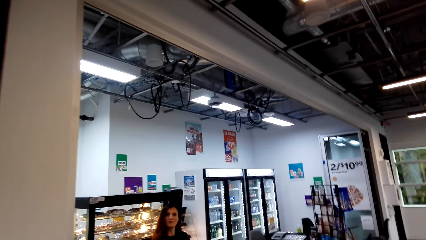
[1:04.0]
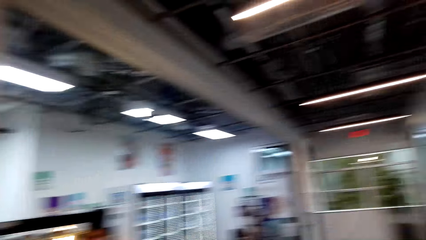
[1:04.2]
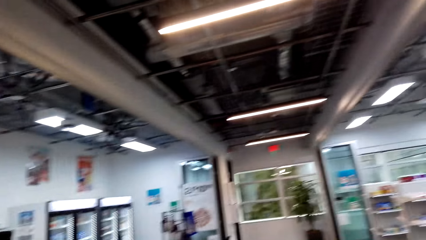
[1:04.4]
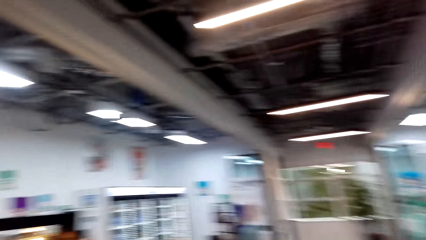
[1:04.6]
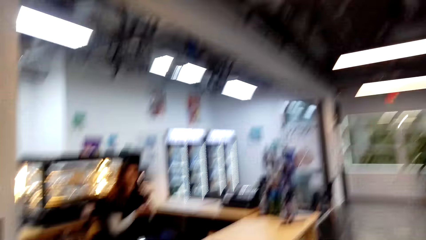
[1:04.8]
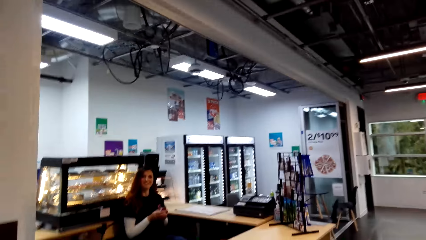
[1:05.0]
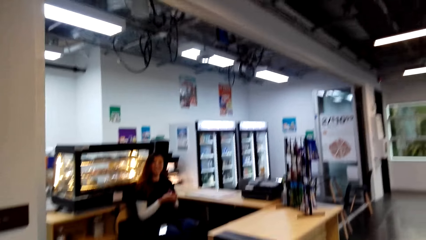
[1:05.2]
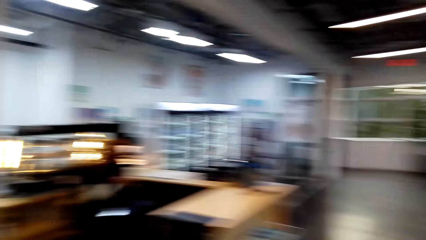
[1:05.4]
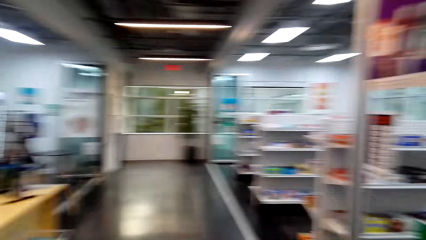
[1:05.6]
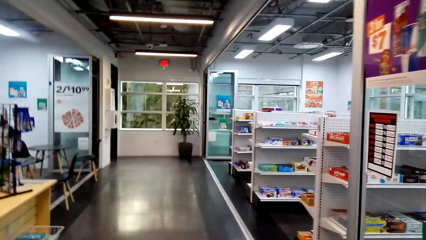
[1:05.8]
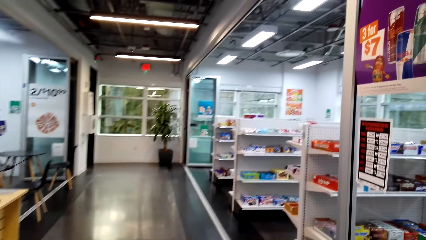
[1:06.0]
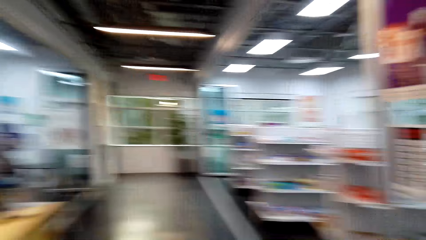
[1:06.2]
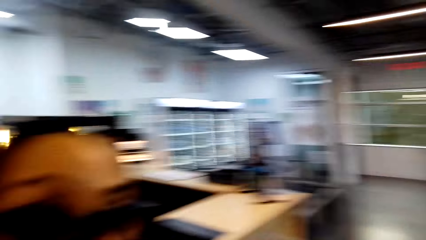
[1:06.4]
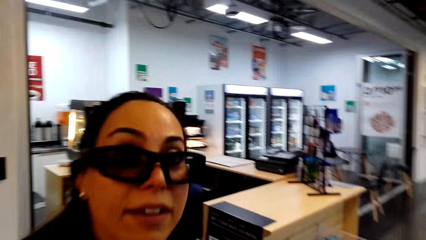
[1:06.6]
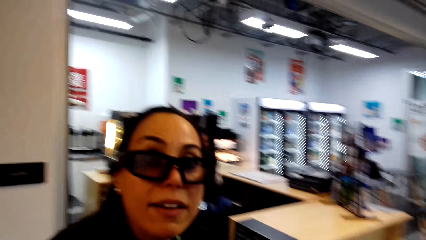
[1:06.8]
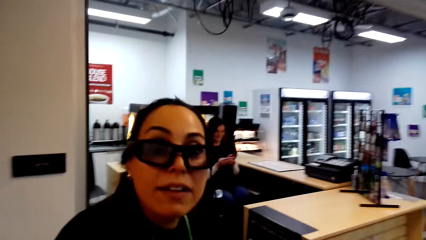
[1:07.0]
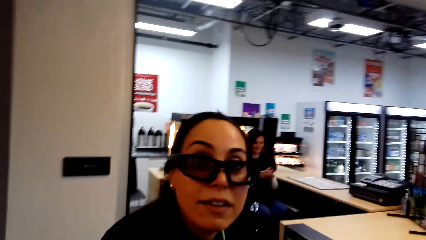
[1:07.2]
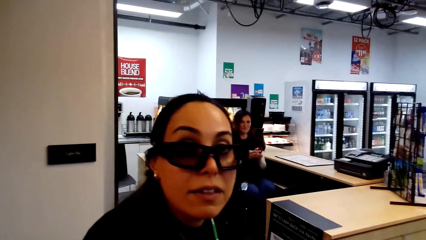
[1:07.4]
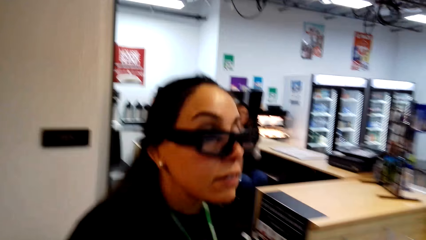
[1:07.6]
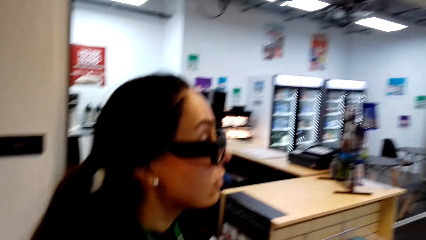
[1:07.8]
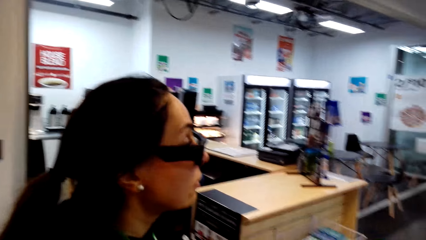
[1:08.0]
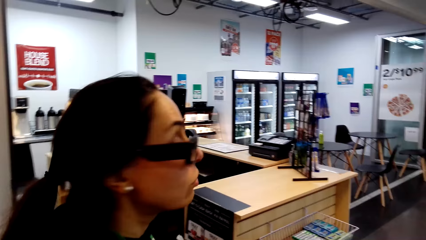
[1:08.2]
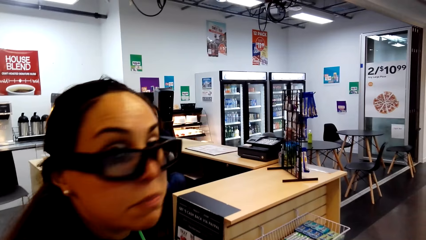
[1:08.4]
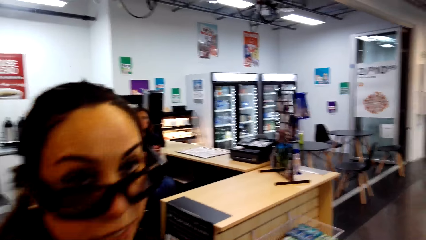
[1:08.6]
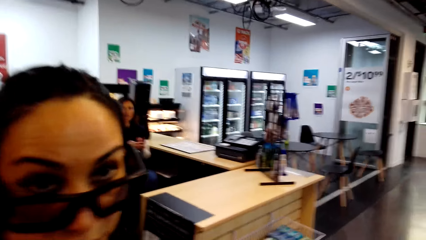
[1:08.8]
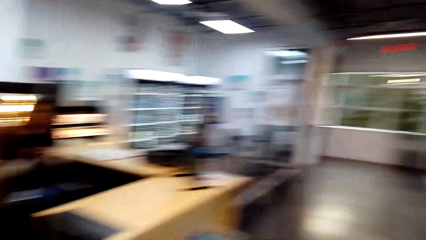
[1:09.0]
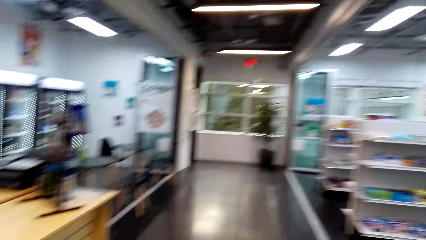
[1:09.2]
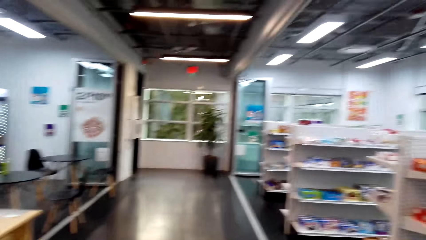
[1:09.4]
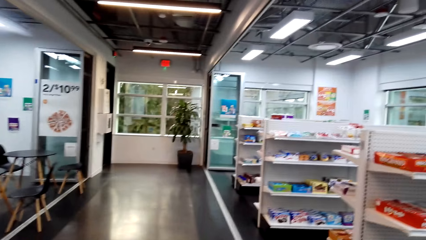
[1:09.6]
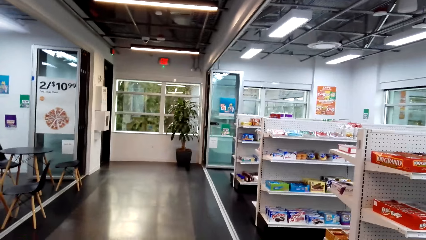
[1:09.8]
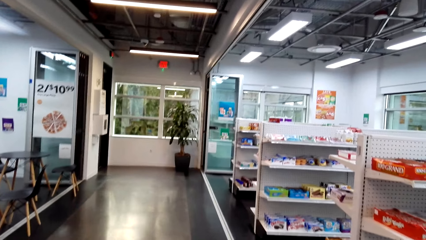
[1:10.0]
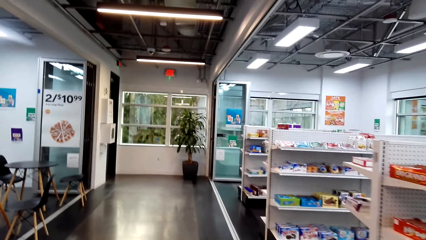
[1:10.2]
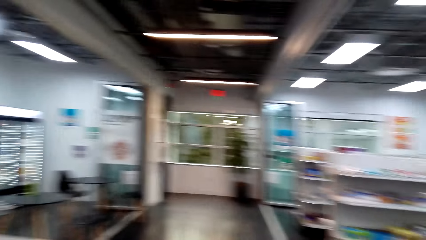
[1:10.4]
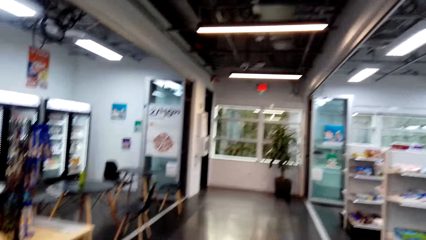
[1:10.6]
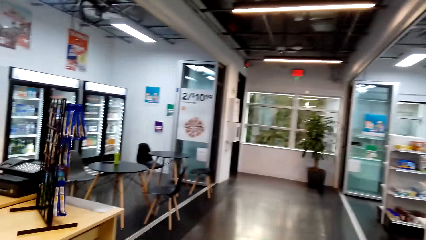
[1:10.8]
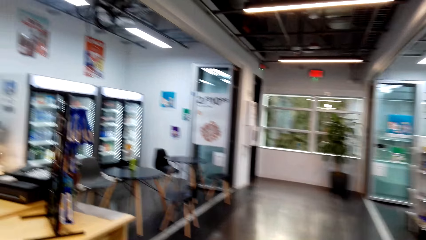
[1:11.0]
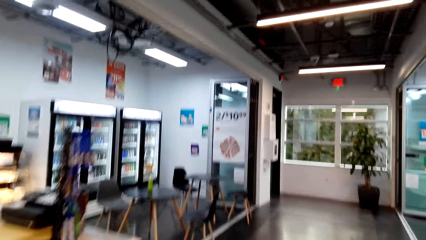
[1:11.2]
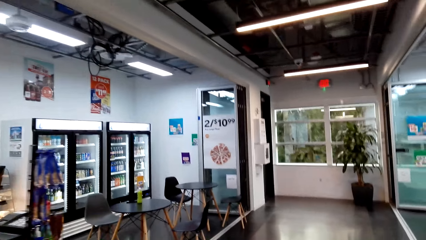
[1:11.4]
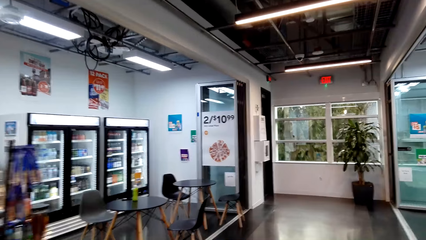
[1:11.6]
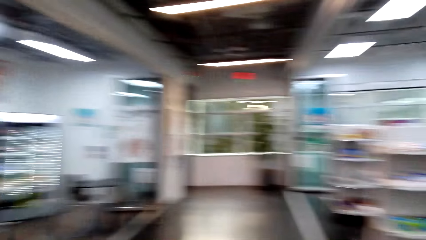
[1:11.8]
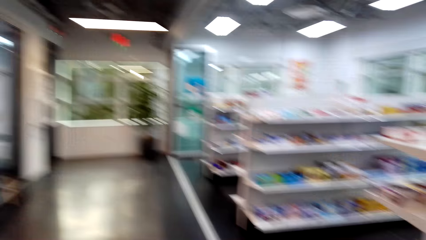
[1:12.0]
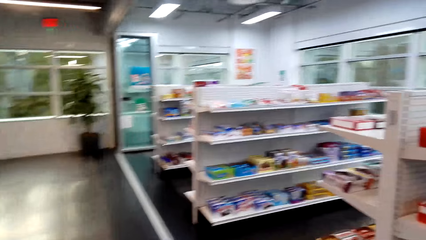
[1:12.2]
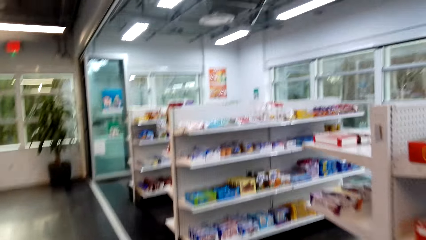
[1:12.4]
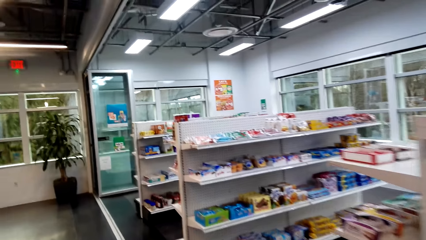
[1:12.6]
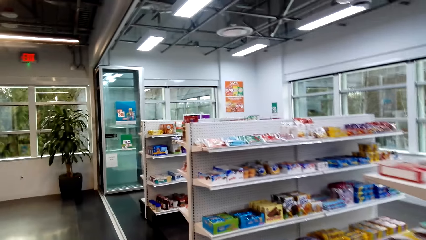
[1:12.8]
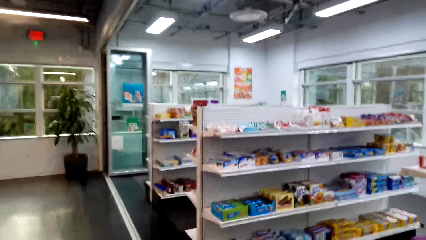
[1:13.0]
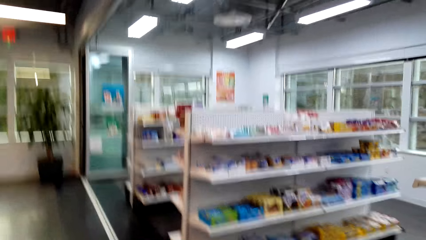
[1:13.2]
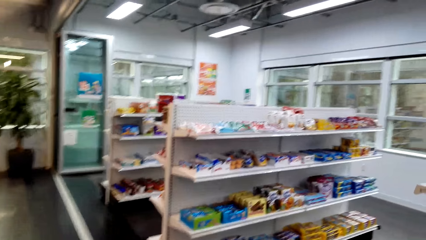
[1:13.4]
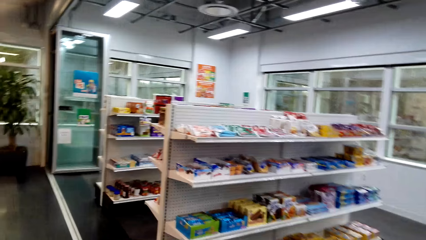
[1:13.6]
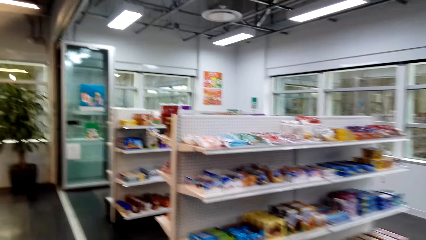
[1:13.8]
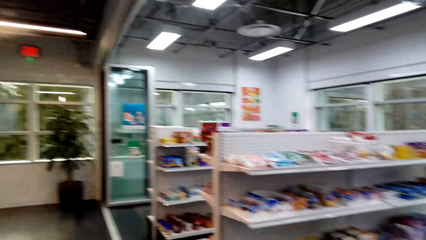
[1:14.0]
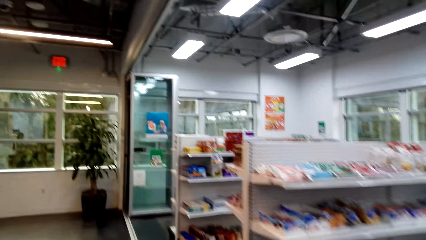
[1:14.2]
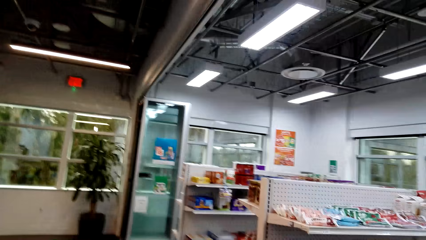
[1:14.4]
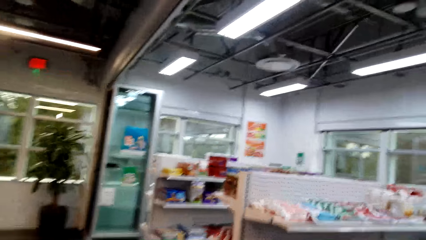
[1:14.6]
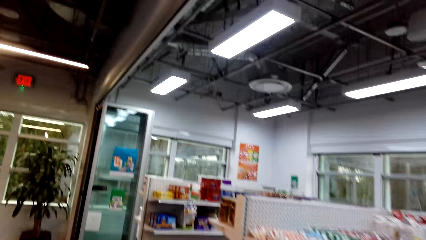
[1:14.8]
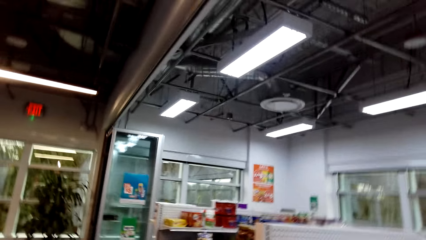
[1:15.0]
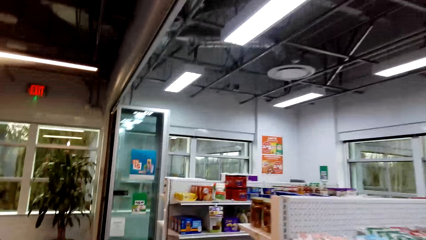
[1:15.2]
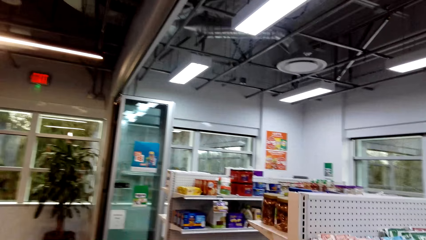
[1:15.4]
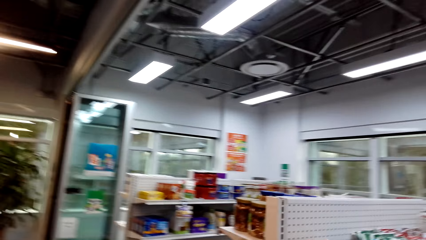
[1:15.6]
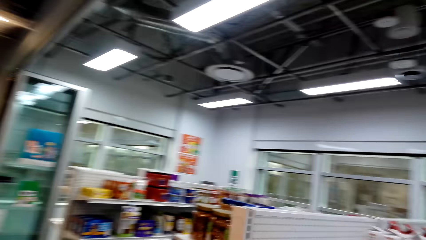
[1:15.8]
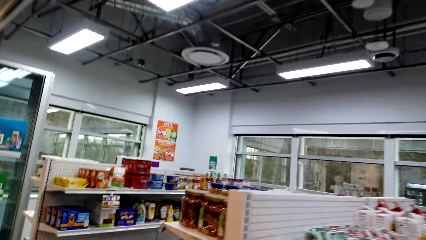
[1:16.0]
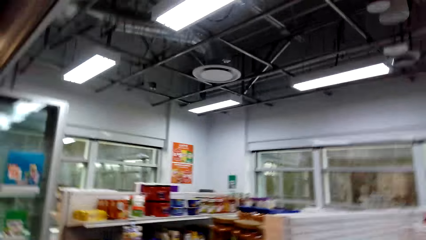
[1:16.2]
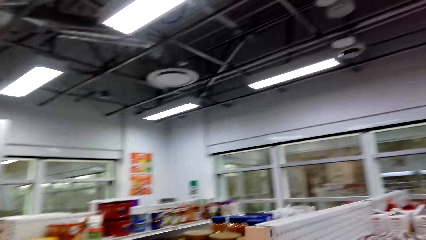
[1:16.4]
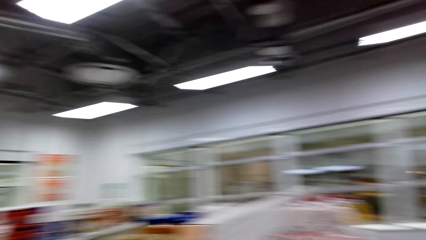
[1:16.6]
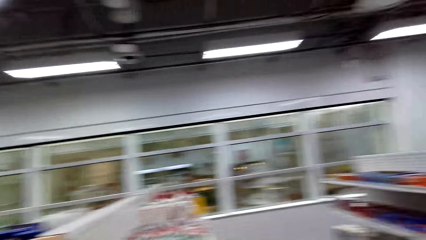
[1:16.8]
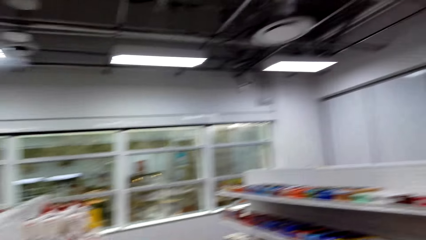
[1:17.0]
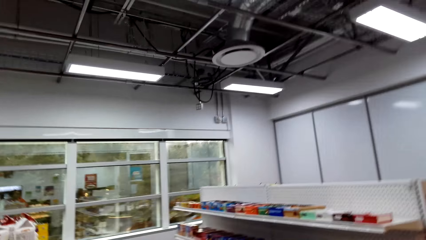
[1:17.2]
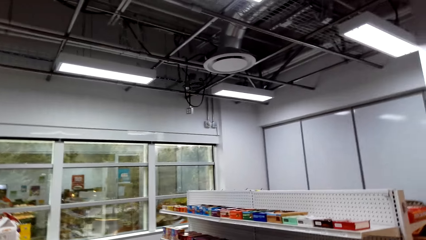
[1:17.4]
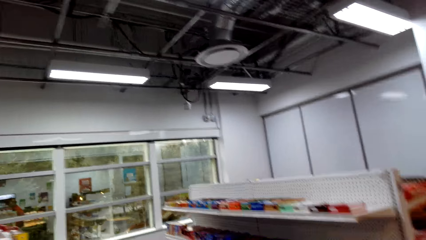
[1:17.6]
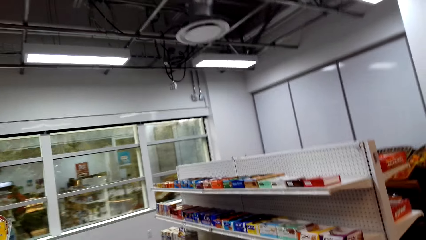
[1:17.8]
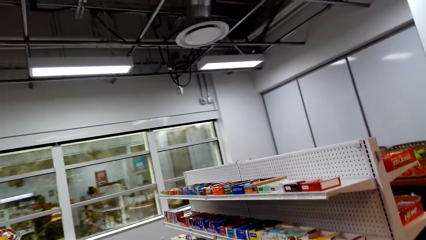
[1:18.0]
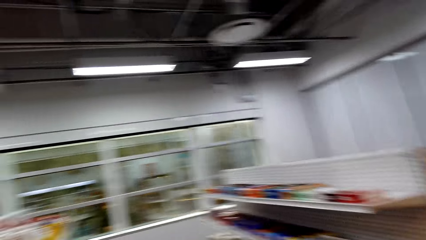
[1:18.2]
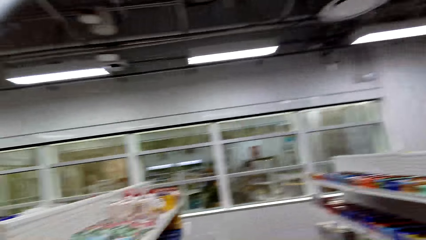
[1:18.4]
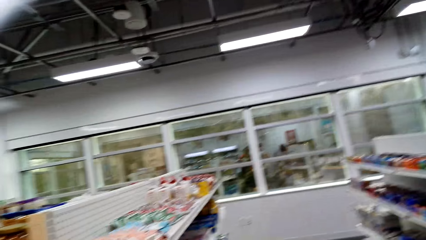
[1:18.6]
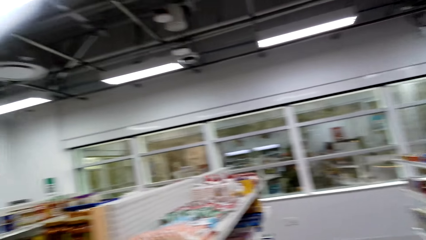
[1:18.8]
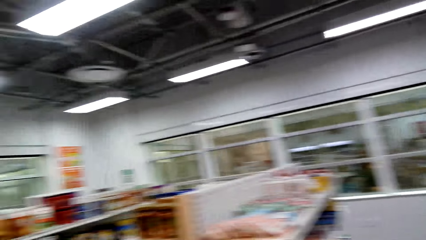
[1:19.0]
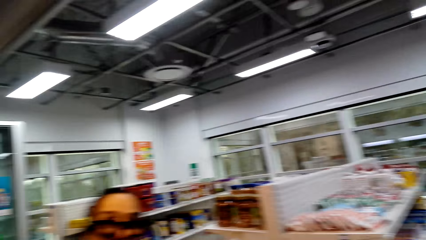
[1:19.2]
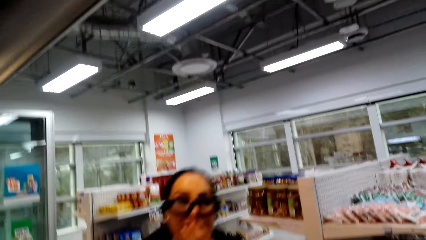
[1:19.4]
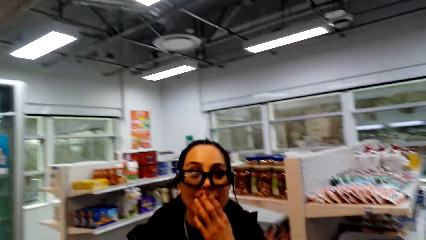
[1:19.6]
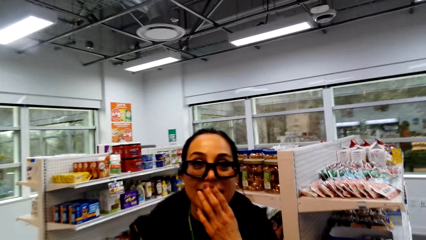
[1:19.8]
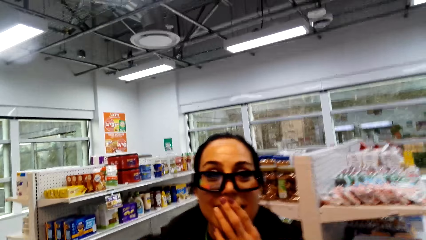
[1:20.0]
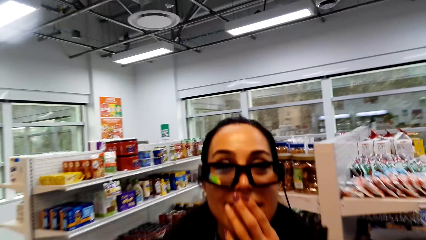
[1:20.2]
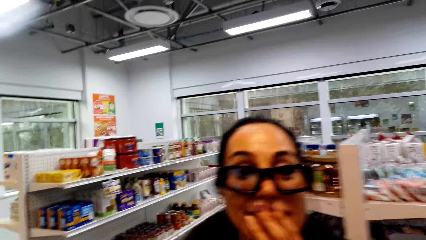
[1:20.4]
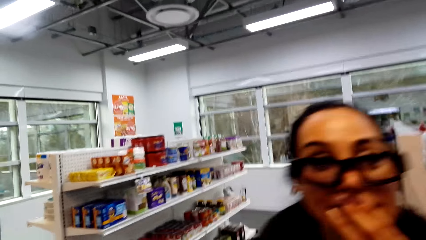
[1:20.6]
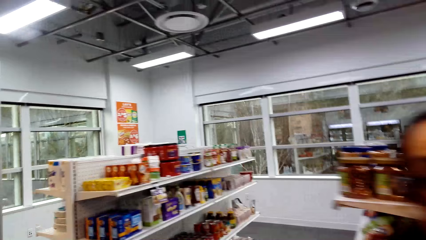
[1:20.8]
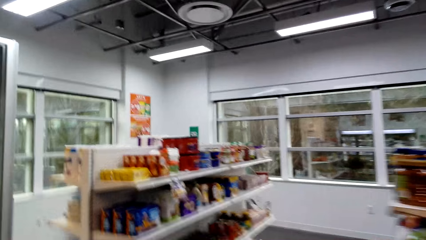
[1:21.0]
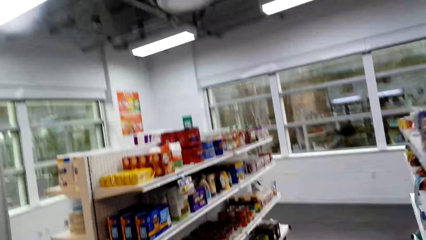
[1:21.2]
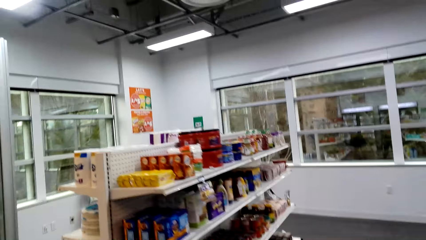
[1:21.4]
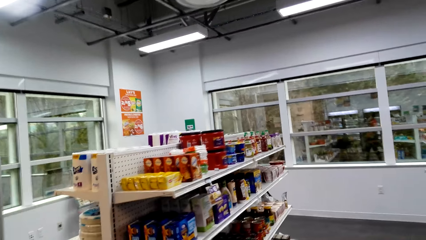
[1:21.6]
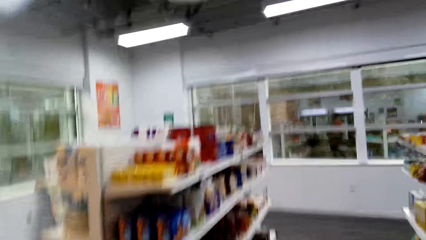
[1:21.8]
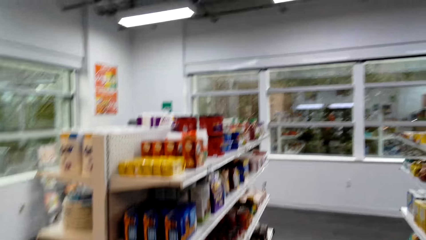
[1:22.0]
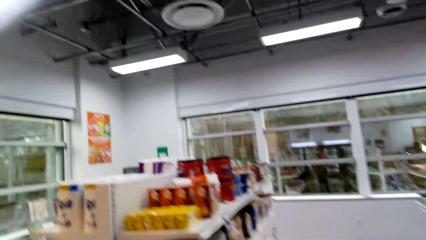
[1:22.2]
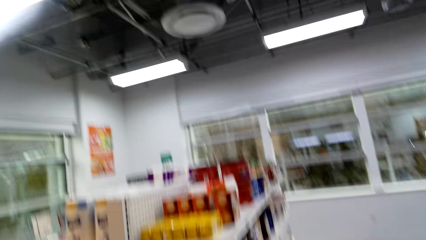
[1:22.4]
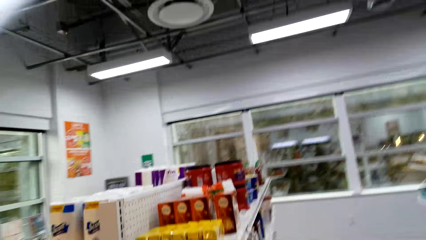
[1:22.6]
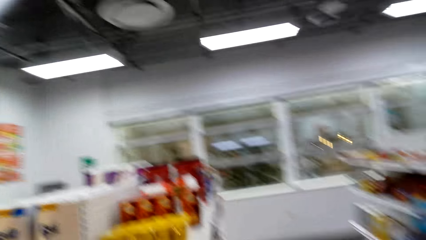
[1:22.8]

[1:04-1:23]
The camera wearer walks towards the shelf and converses with a woman. They walk towards the shelf, converse with the woman and look around.
